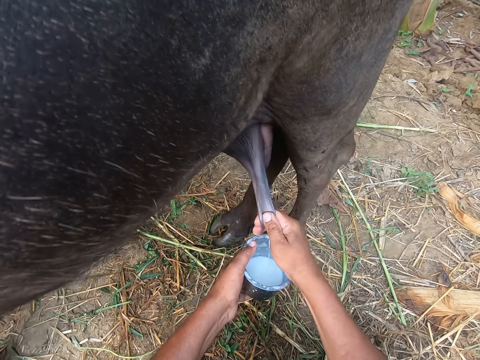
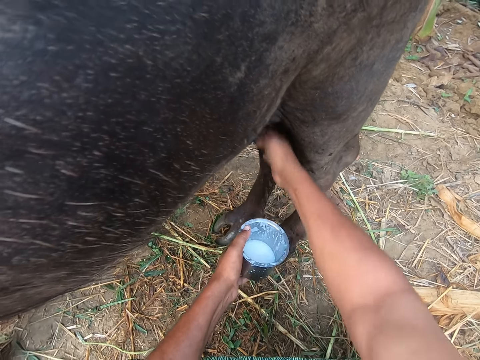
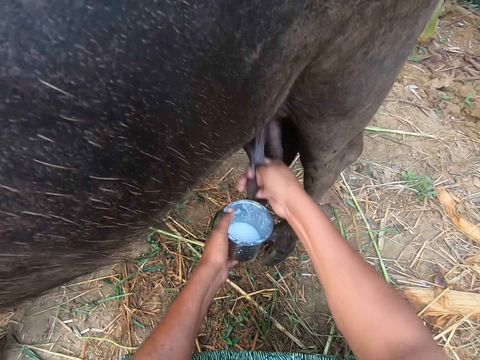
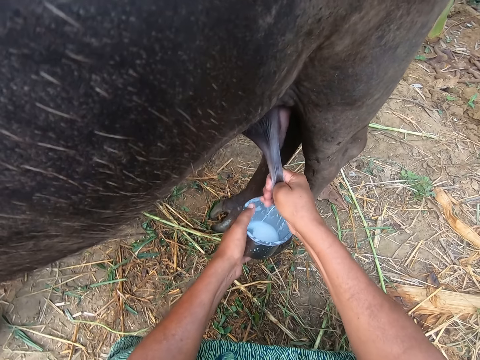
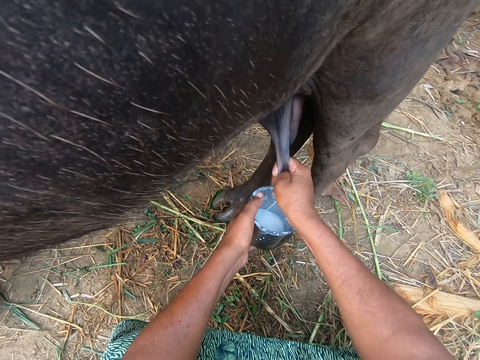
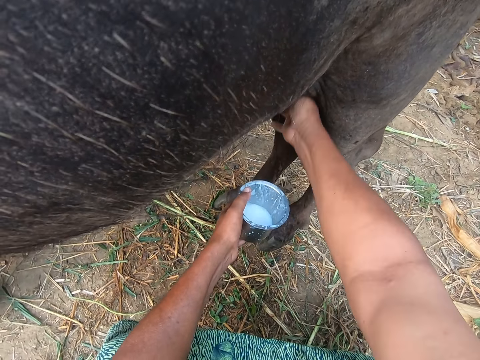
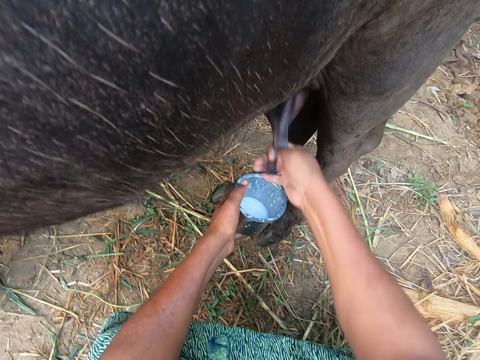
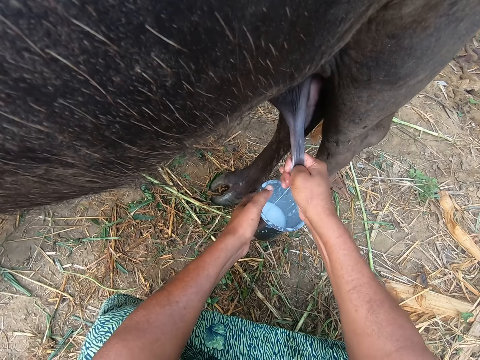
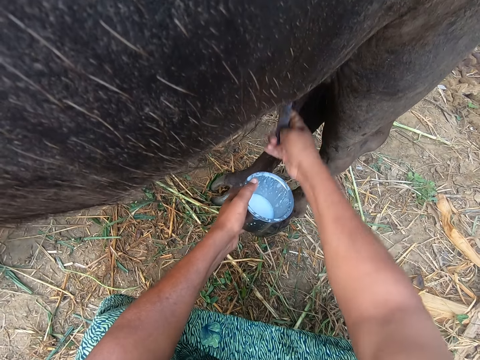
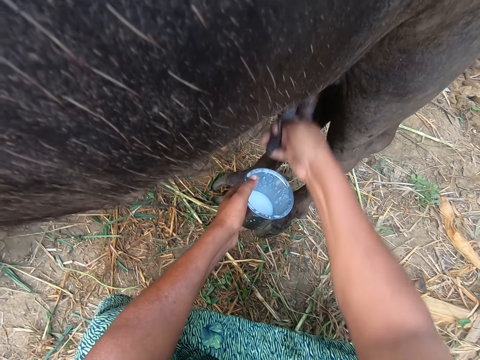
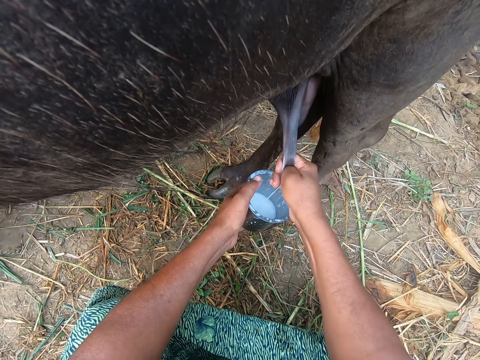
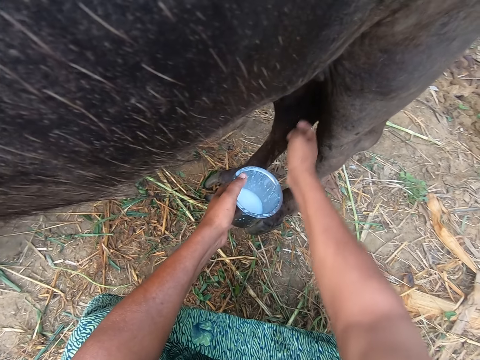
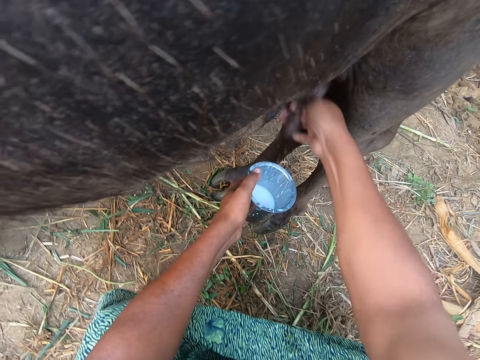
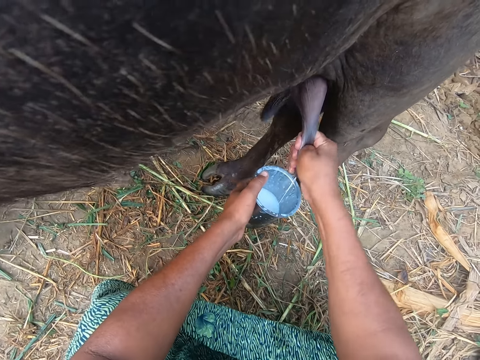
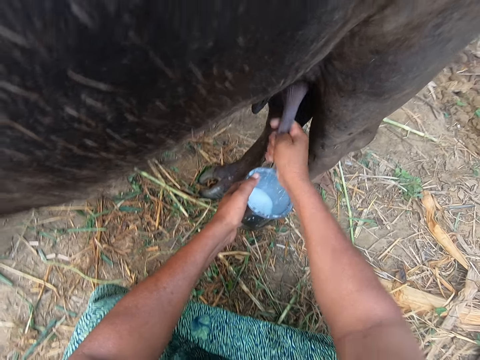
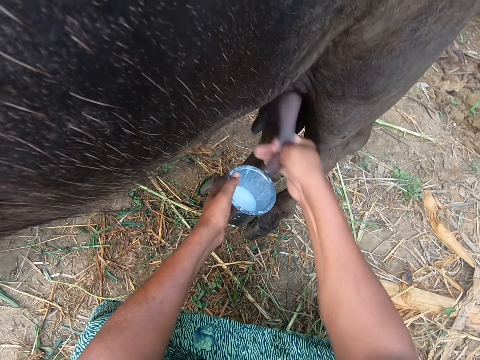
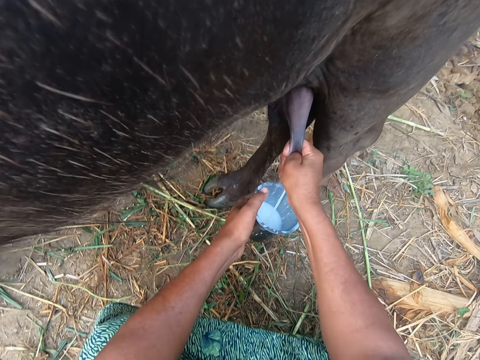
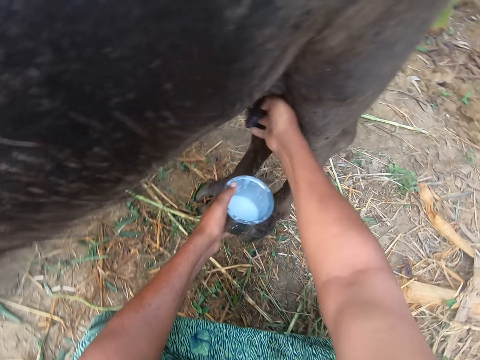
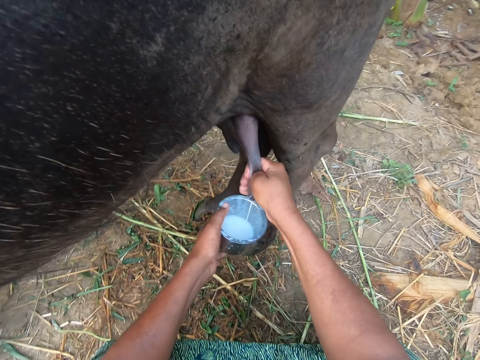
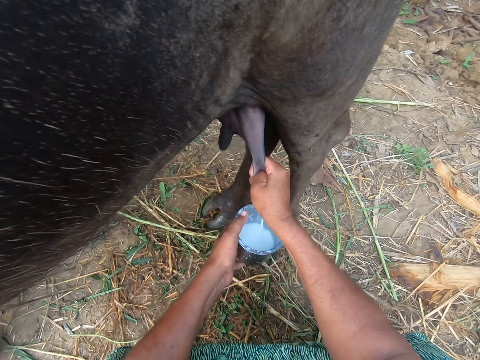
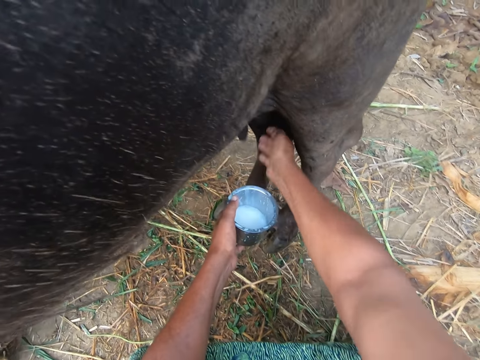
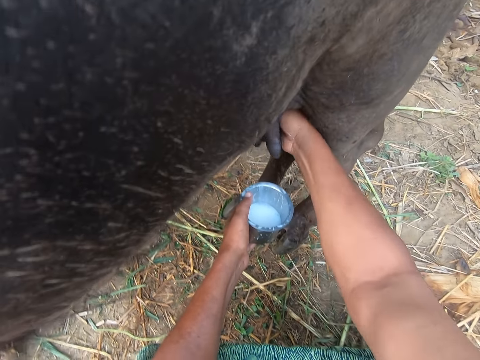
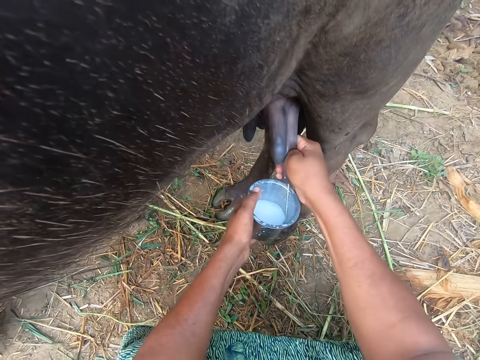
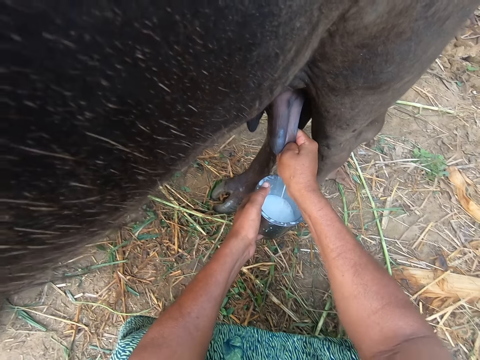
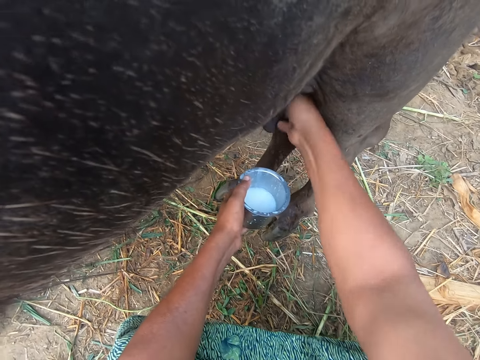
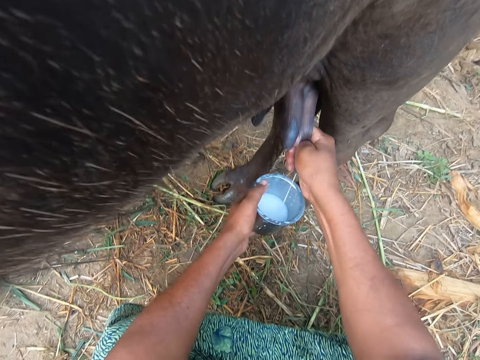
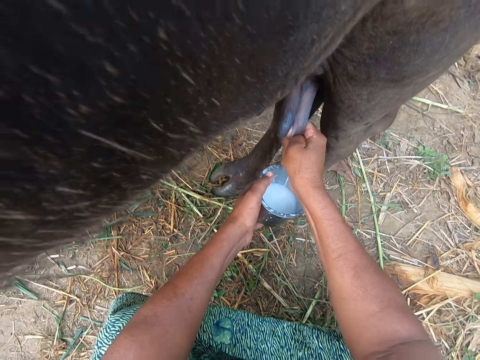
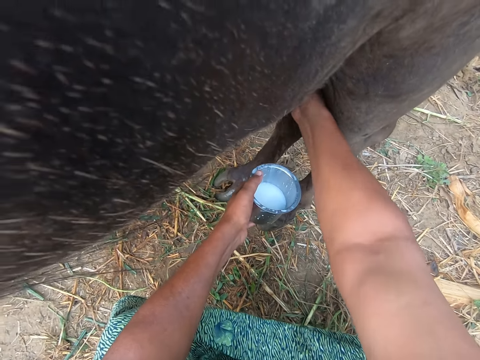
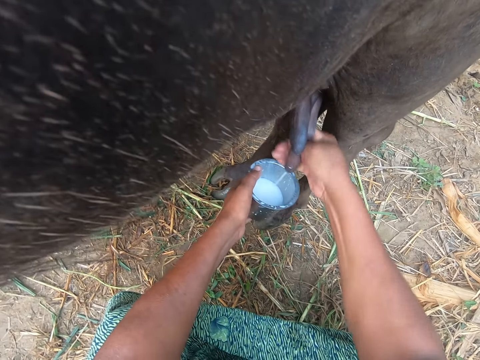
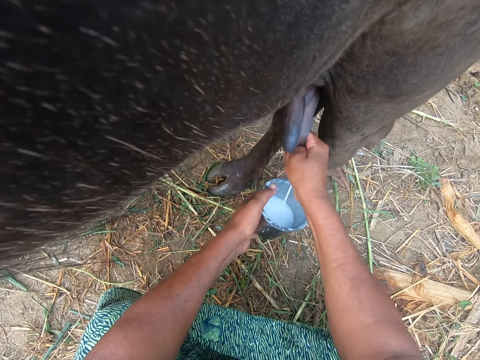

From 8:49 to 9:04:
The camera wearer swings the right hand, holds the cow breast, and milks the cow.

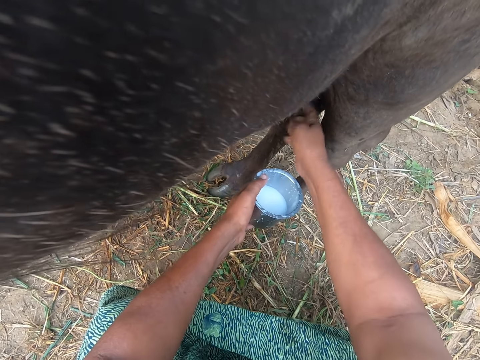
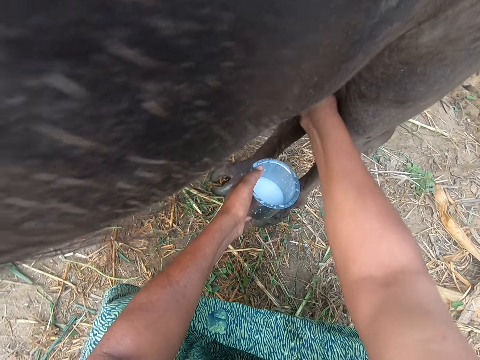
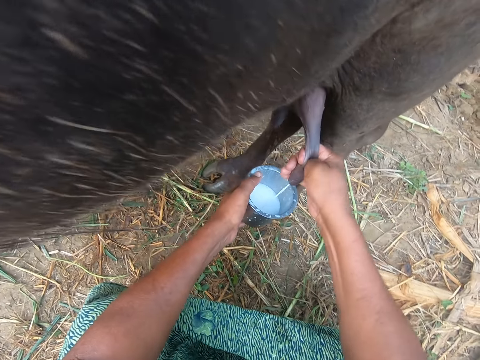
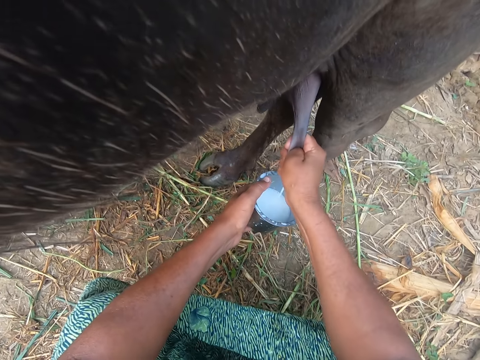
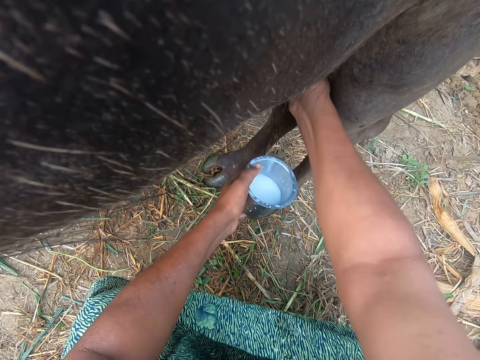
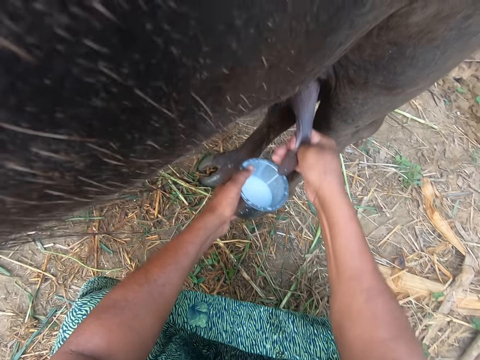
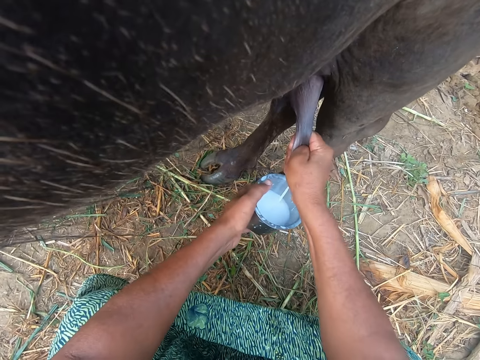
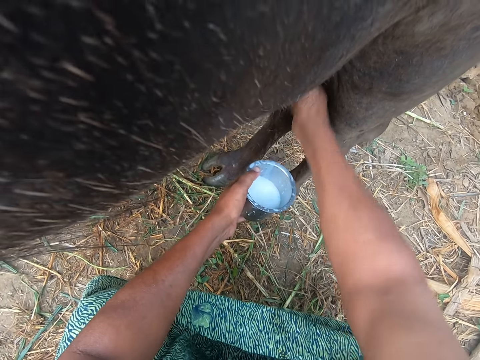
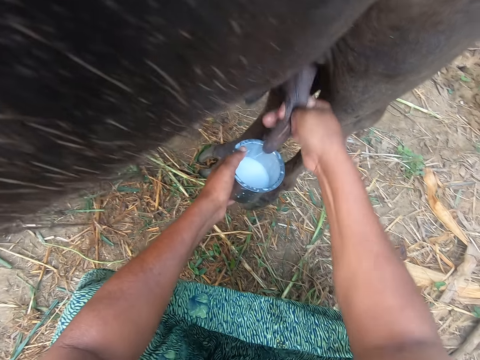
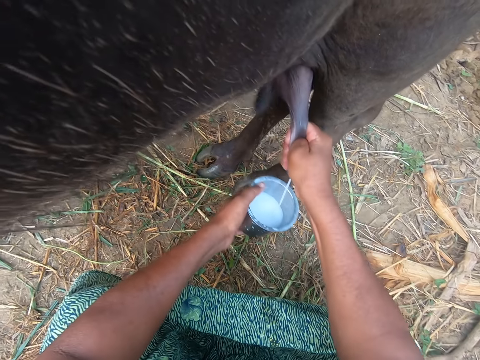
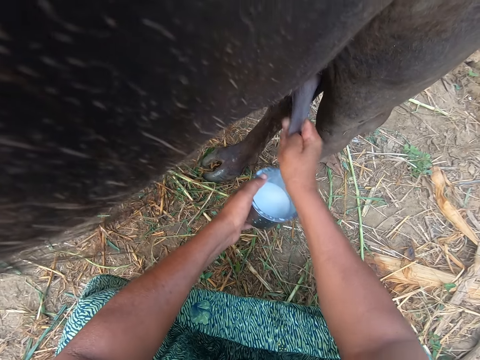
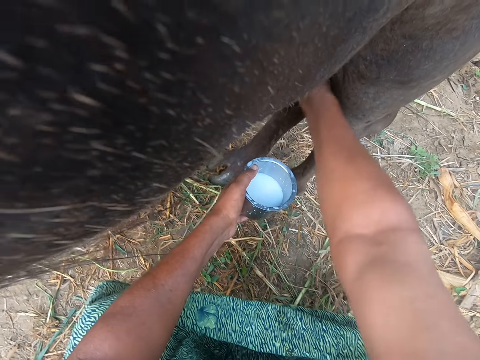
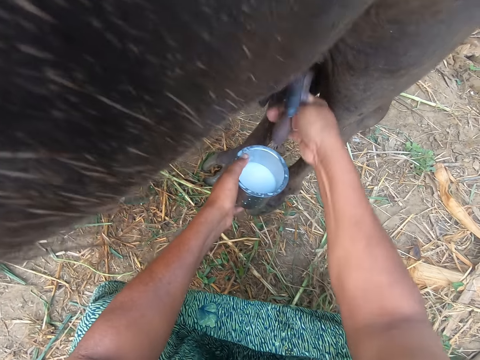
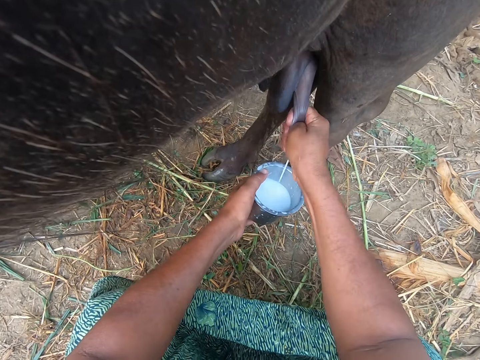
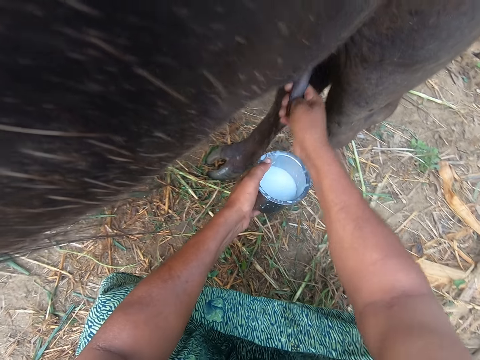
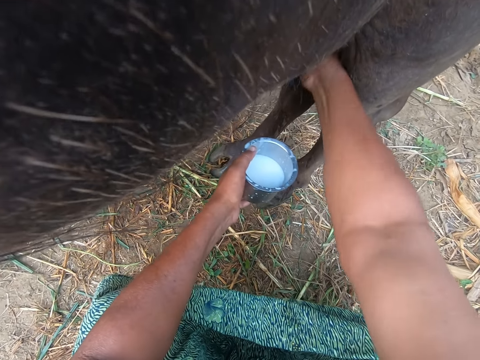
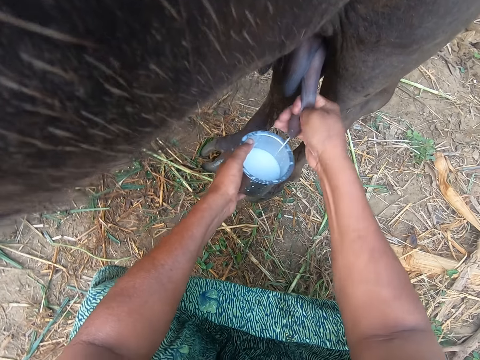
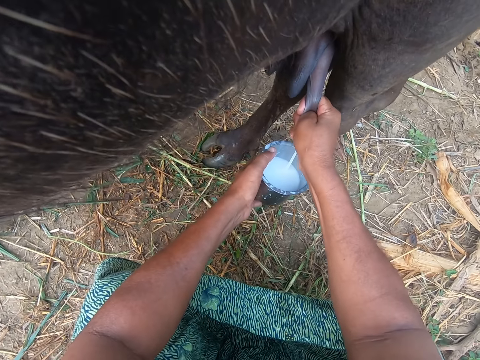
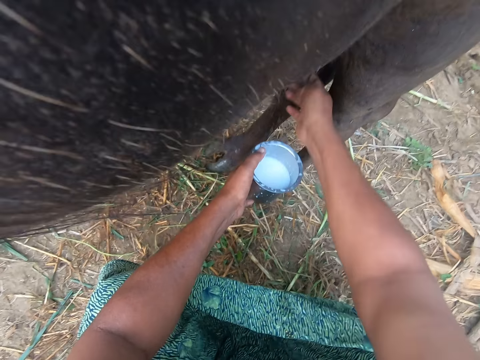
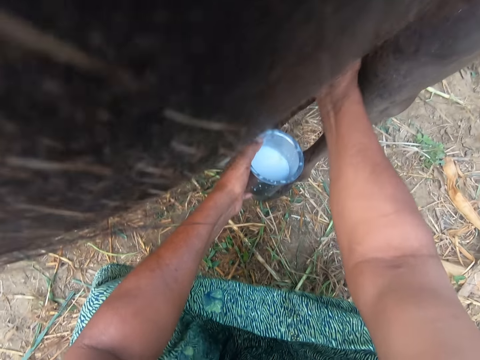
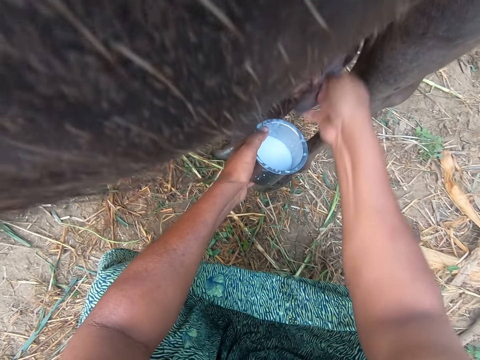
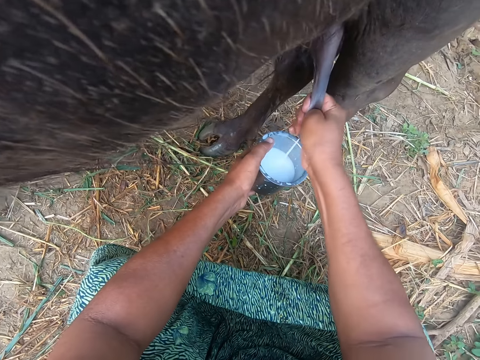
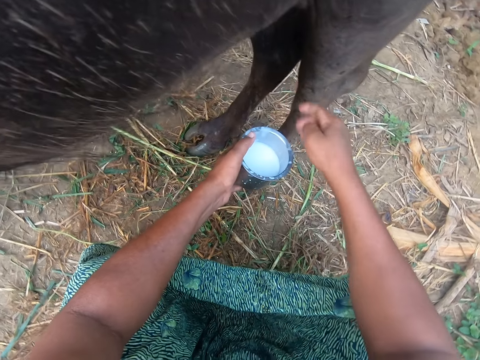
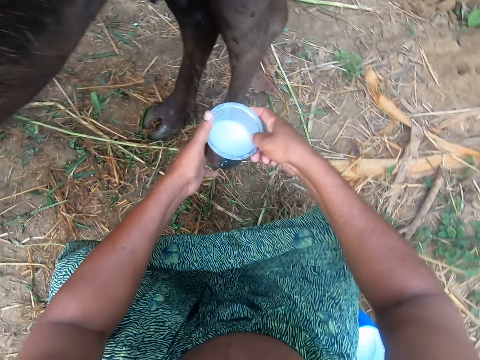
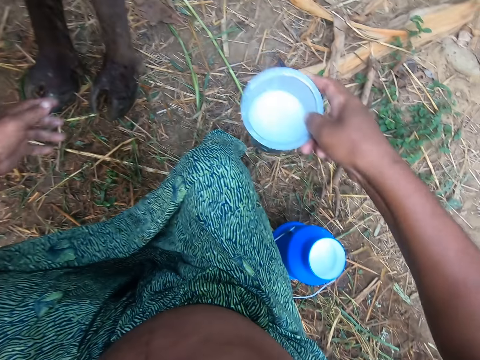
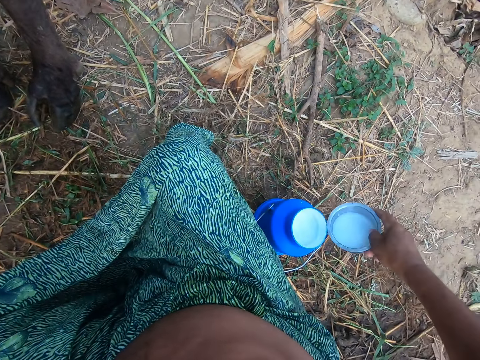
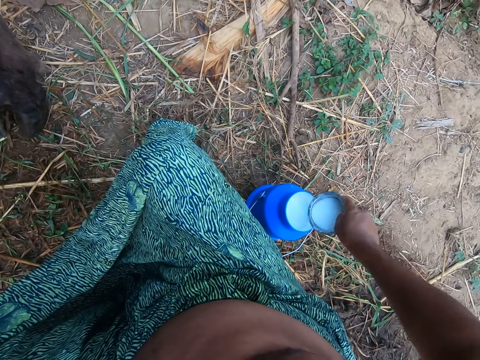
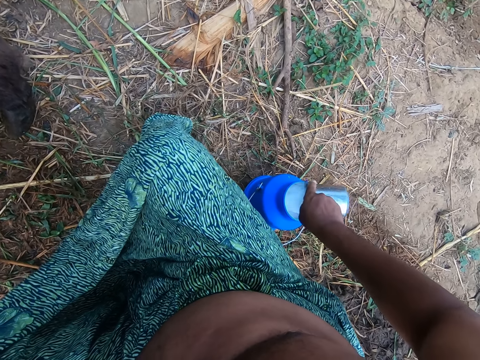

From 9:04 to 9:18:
The camera wearer swings the right hand, moves the tin to the right hand, swings the right hand, and swings the left hand. They pour the milk from the cup into the plastic container on the floor.
